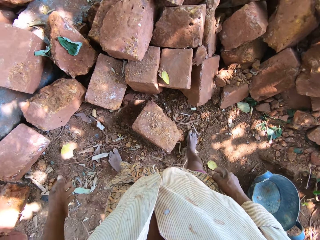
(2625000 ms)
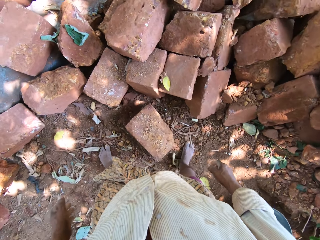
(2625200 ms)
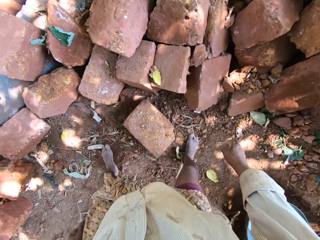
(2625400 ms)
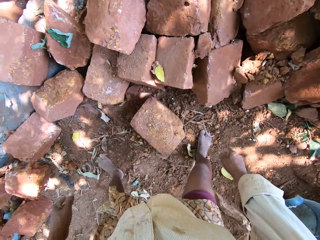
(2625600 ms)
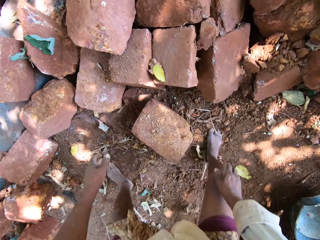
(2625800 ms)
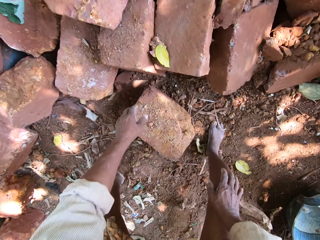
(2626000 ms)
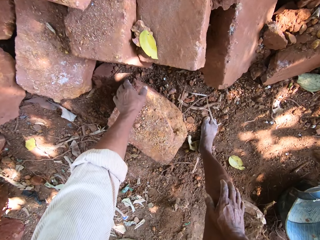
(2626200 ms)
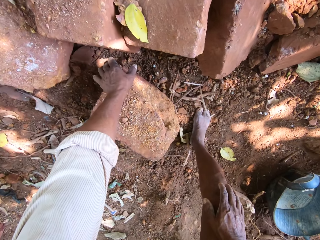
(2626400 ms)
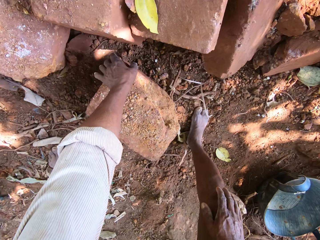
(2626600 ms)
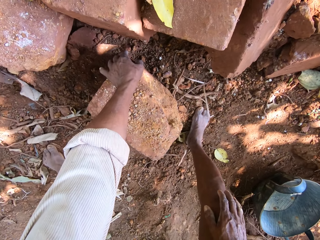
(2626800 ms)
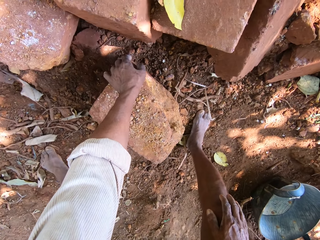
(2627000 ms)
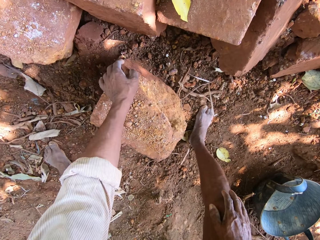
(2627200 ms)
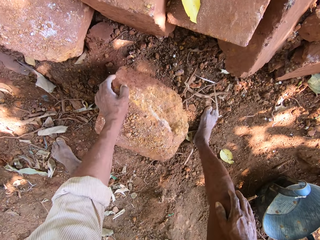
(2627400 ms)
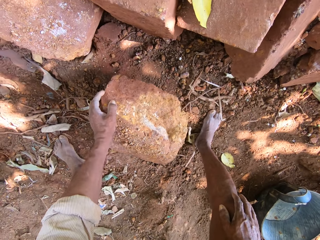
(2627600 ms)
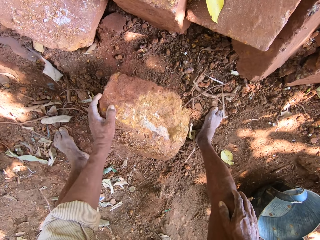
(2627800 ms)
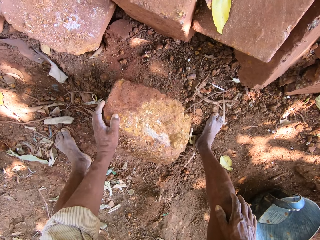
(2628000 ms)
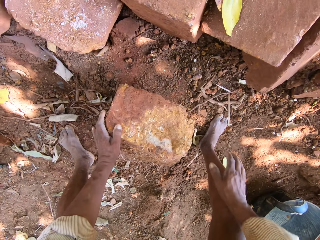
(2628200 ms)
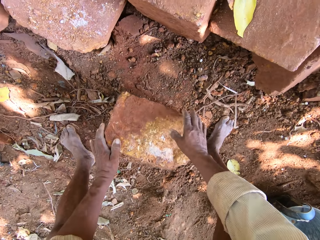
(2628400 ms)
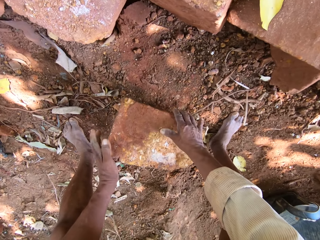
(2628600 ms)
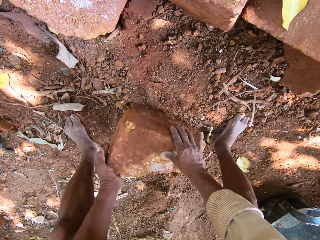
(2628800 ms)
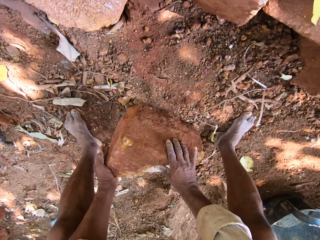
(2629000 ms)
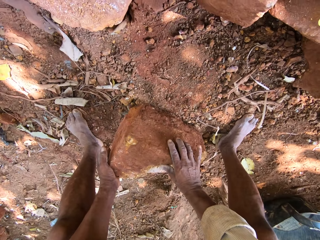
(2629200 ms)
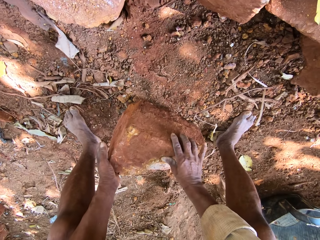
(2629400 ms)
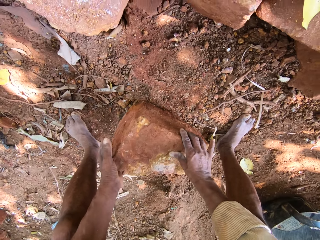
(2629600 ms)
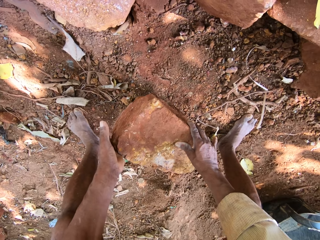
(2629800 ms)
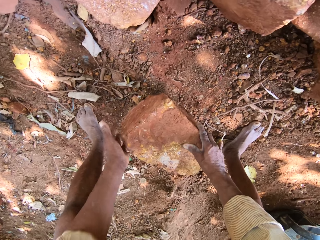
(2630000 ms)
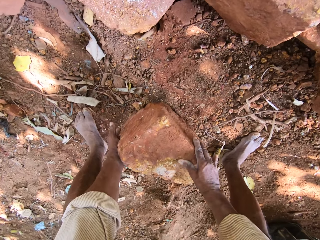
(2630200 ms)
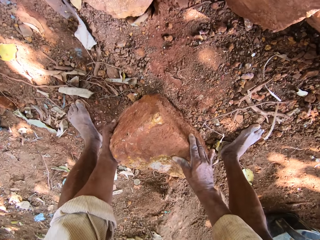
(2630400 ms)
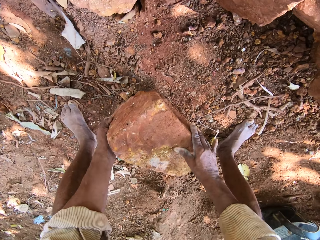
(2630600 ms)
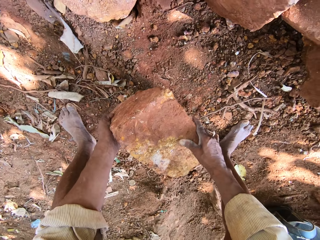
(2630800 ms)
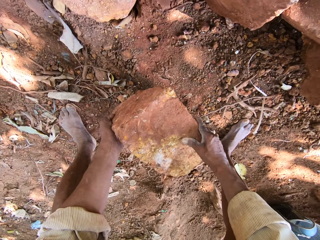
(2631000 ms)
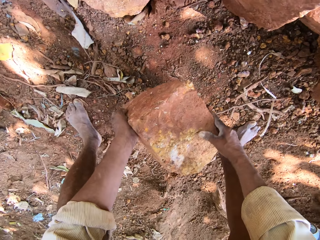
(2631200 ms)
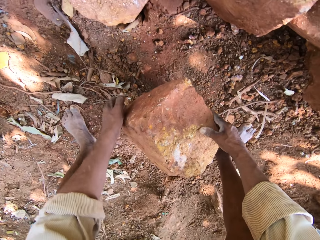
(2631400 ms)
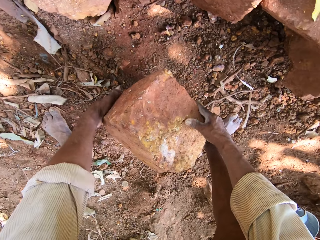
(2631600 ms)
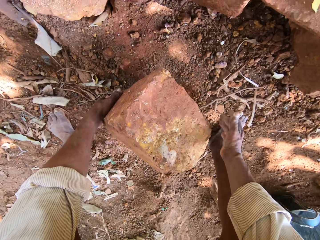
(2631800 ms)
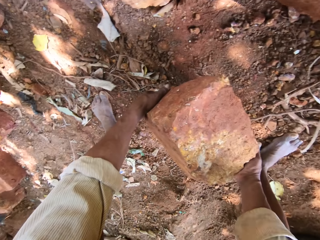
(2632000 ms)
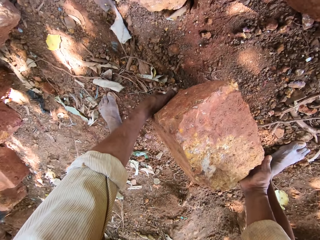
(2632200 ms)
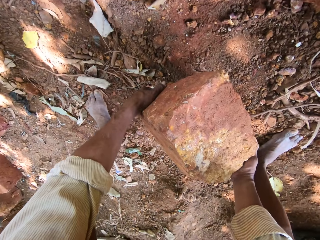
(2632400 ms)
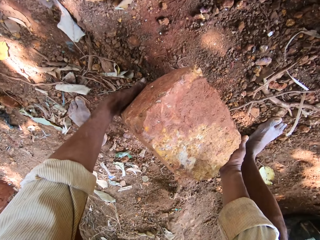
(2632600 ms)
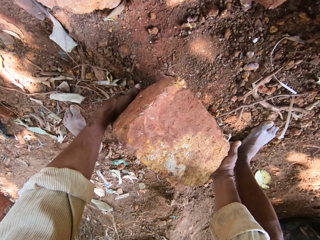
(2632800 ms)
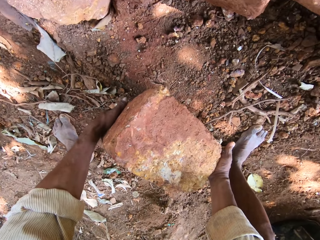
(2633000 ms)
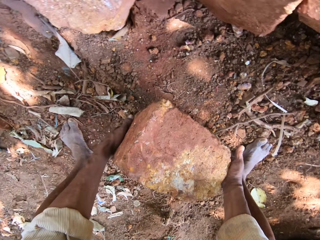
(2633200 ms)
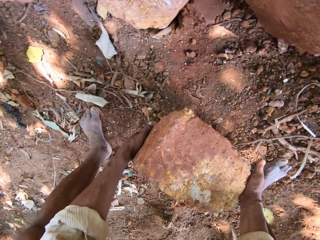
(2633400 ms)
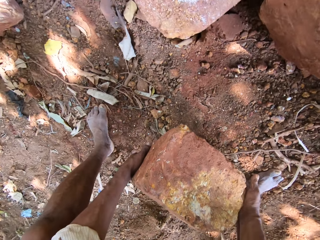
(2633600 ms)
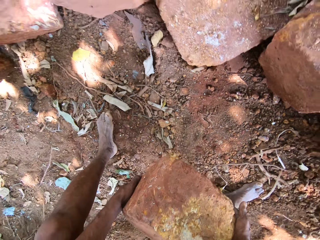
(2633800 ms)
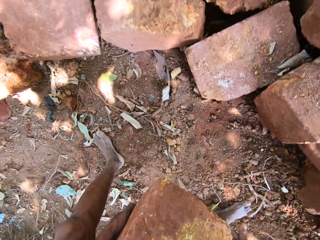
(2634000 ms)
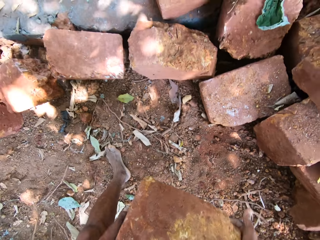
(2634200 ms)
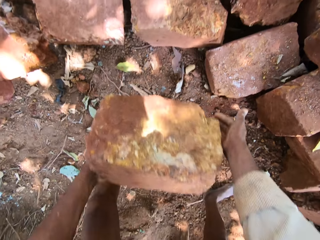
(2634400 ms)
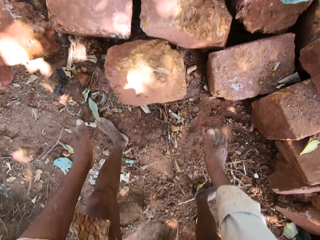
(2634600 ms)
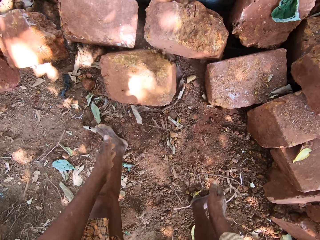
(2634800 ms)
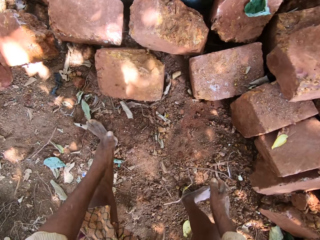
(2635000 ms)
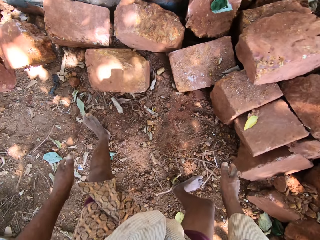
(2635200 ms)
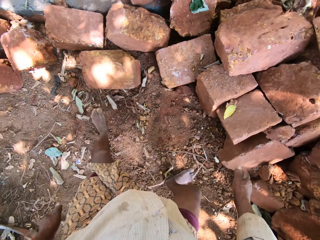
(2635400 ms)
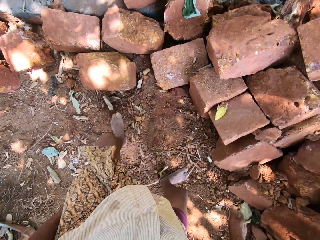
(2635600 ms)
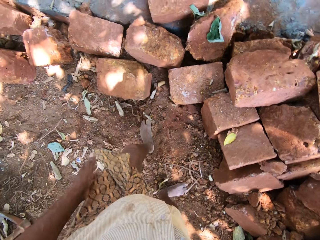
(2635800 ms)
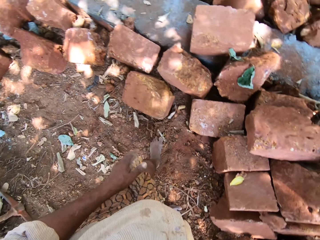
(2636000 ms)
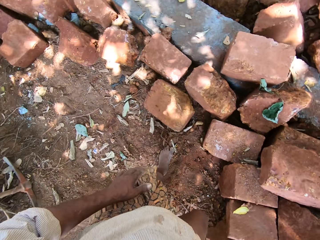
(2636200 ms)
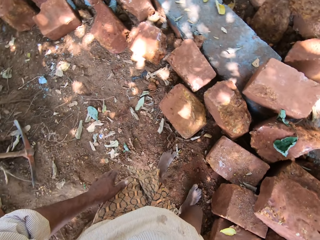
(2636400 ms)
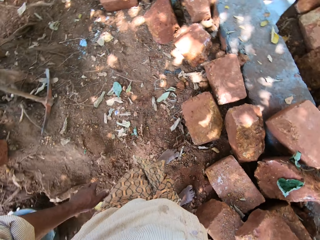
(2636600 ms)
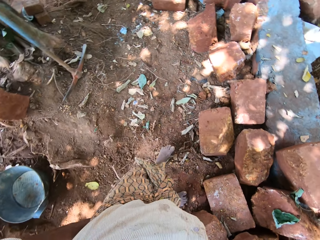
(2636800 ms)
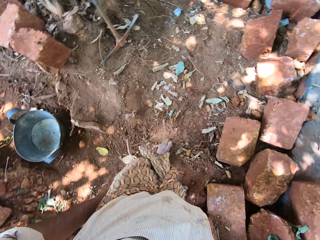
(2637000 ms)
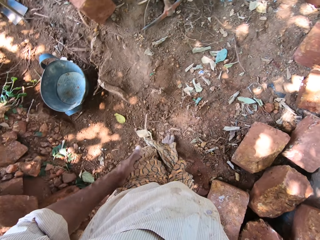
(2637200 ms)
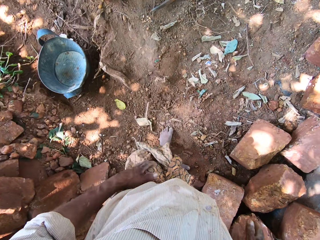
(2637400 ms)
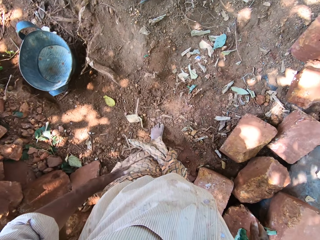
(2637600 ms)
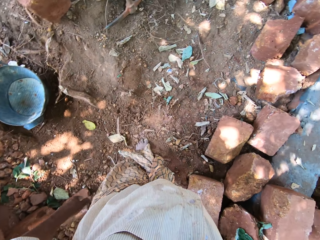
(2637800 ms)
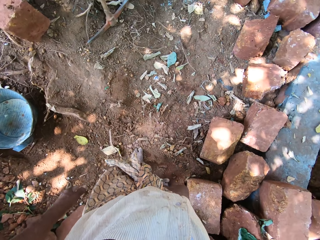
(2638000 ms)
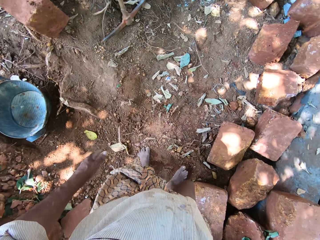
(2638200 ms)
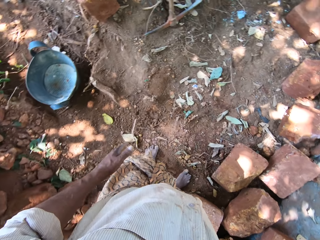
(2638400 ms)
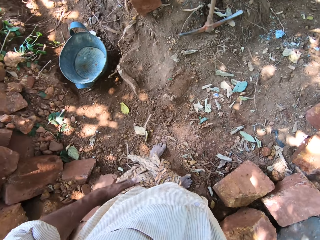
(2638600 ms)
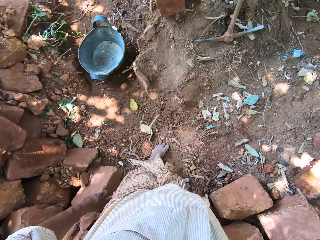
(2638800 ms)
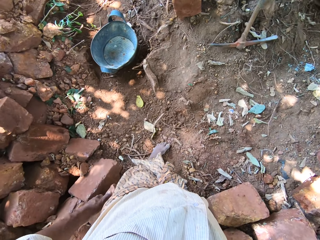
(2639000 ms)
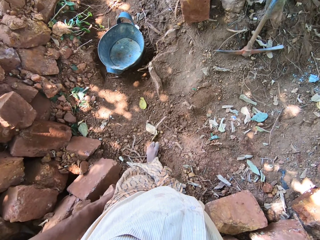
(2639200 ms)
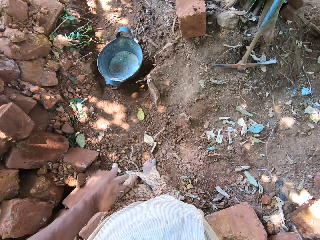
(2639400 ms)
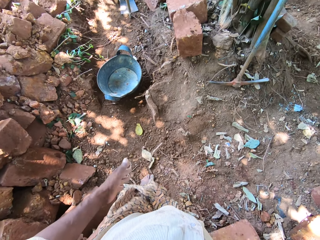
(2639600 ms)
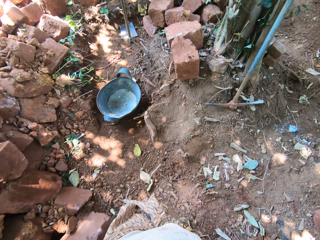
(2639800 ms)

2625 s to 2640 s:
The camera wearer looks around. He moves the mud block on the ground with his left hand. He lifts the stone with both hands. He picks the mud block from the ground with his hands. He drops the mud block in his hands on the ground. He throws the stone. He cleans his left hand on a clothing wrapper around his waist. He stands and looks around.

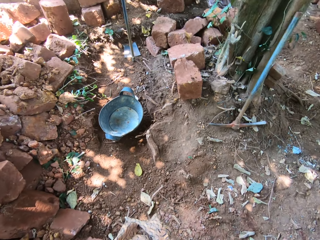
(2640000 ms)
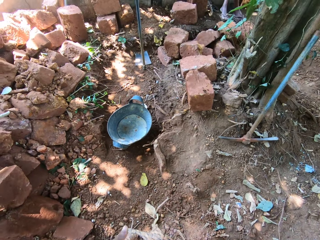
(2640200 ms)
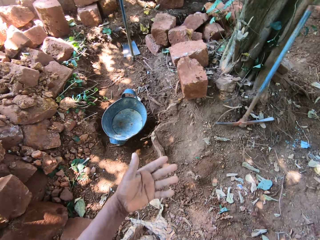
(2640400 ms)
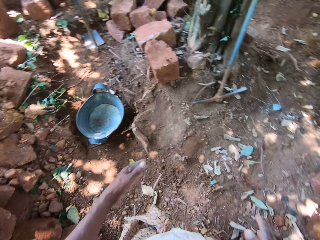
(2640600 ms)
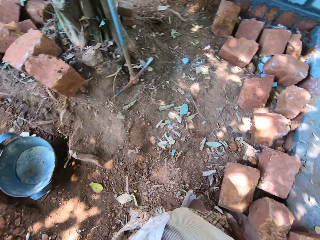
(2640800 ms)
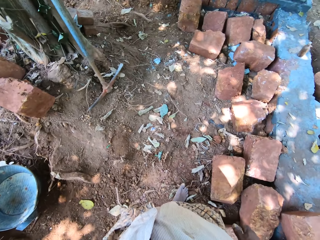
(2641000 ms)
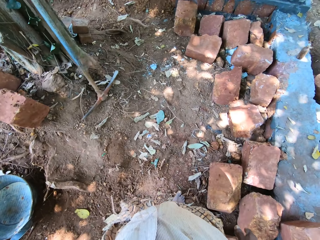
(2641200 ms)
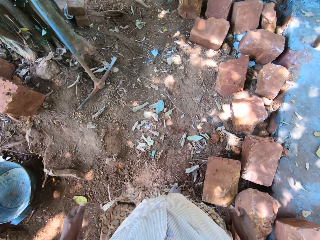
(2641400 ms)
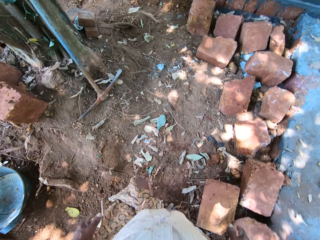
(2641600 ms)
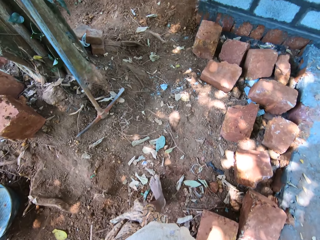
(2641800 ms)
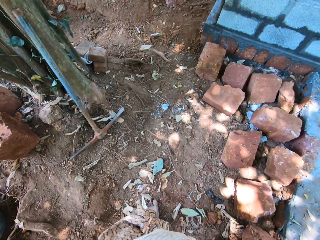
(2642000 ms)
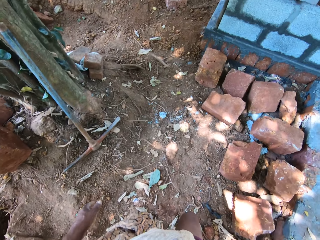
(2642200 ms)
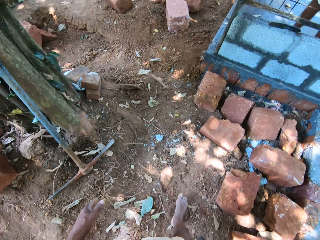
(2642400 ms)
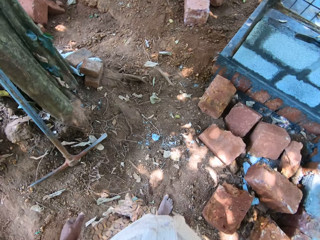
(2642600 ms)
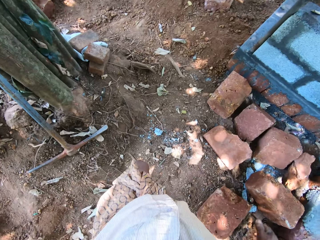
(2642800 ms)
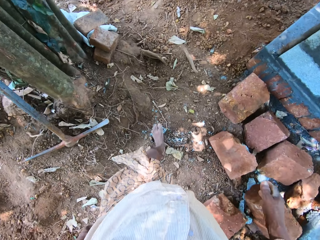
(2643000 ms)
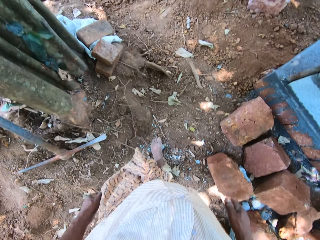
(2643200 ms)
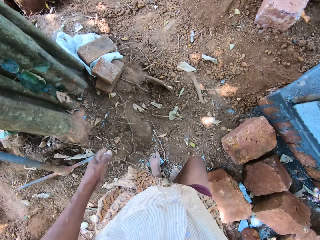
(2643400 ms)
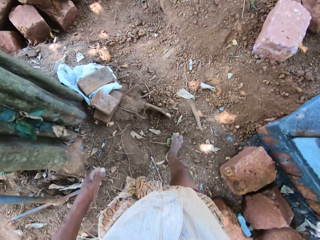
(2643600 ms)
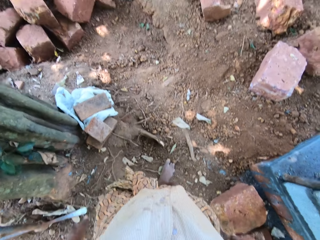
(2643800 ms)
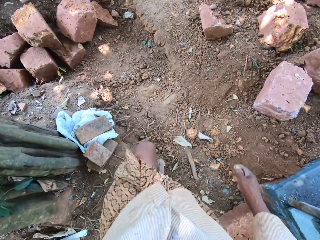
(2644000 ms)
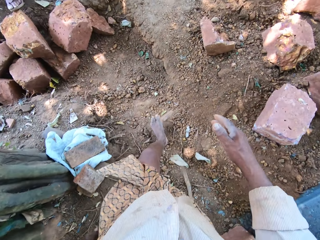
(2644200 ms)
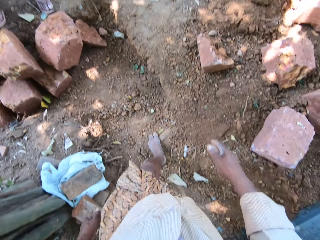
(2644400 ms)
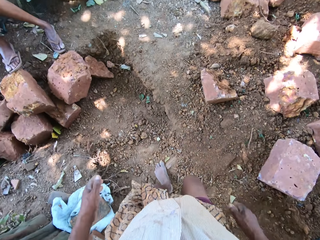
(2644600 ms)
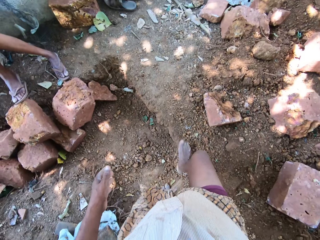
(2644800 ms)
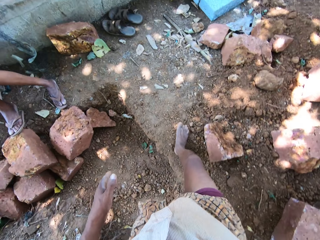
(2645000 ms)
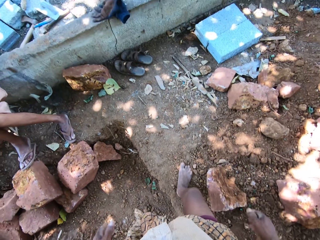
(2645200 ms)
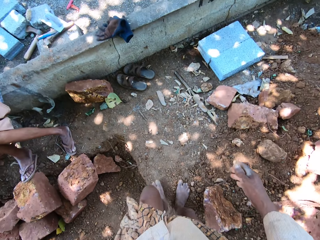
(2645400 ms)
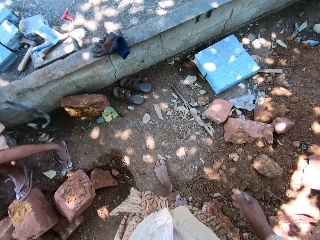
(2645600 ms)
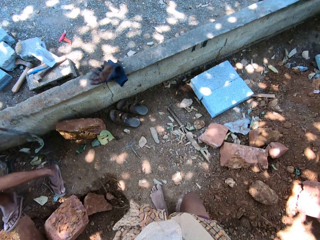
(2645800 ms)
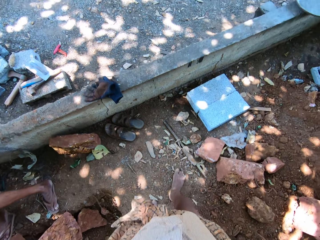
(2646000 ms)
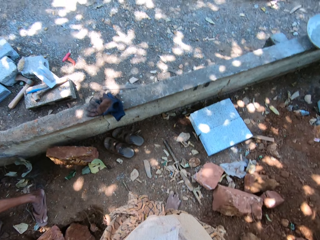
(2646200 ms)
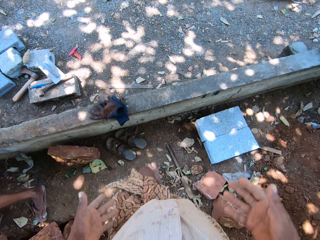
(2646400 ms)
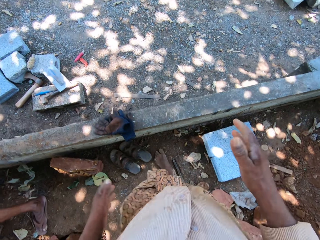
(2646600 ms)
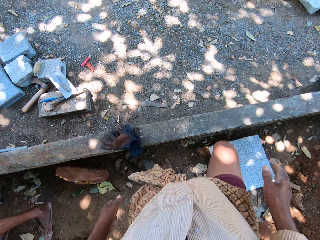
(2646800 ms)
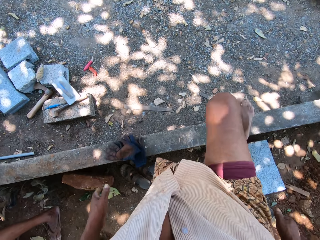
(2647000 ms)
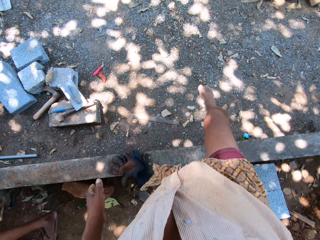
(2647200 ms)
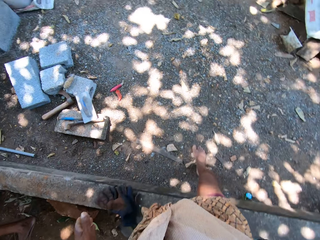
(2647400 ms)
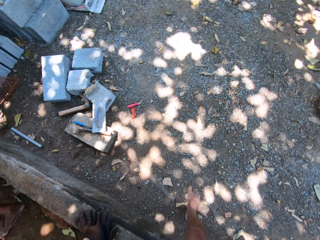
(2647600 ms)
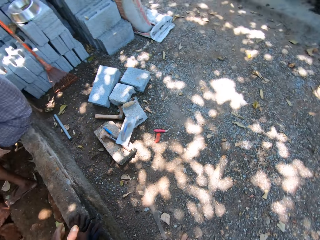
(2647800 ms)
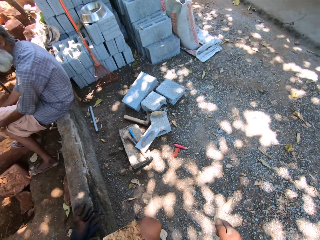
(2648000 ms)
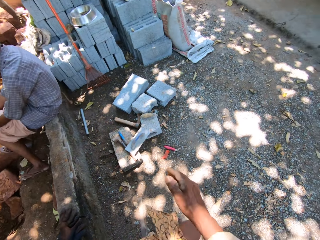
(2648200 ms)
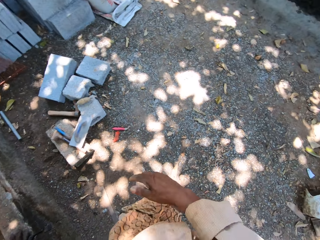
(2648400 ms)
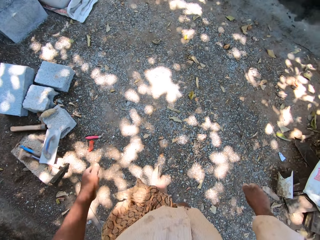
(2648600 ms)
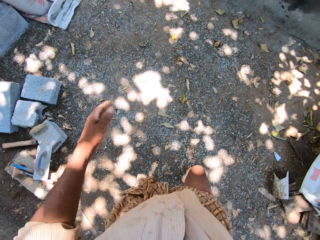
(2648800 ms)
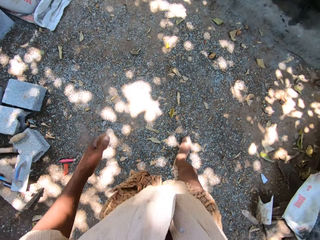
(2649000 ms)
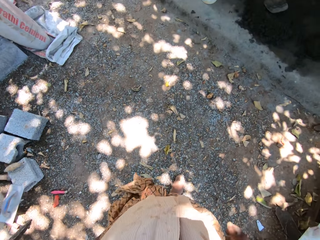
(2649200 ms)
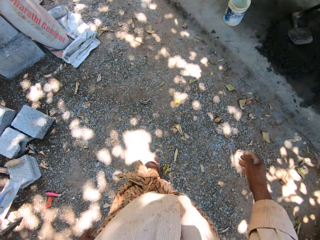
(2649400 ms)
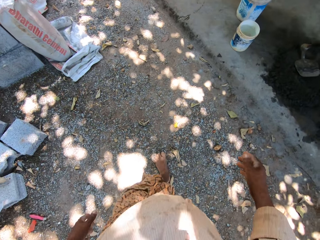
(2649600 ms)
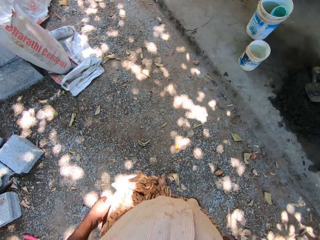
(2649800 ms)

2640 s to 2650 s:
The camera wearer walks away.
